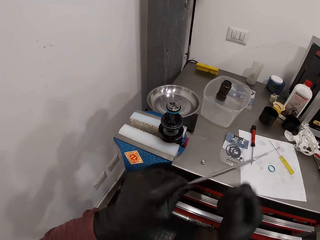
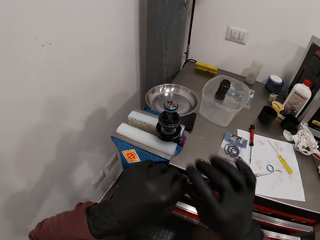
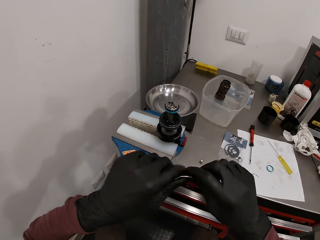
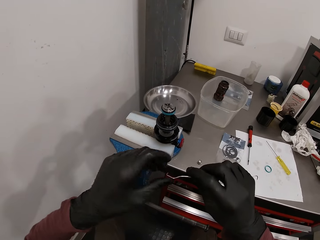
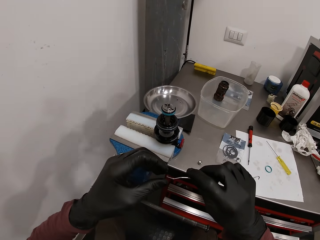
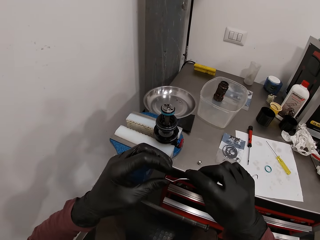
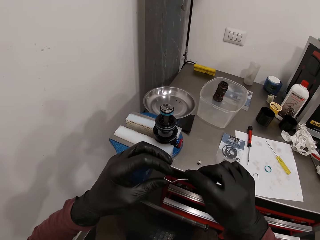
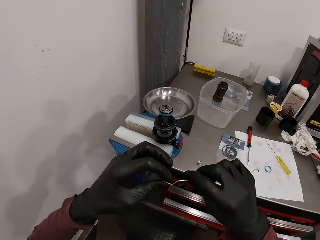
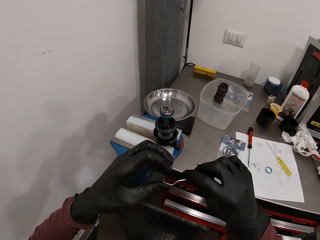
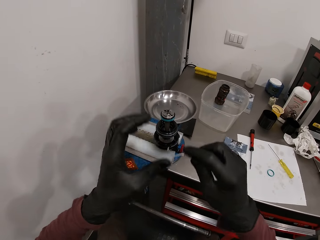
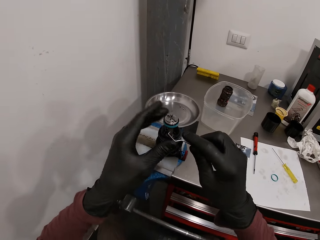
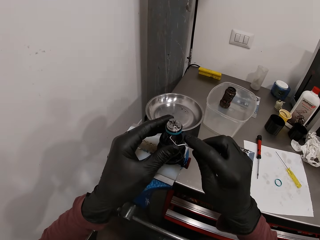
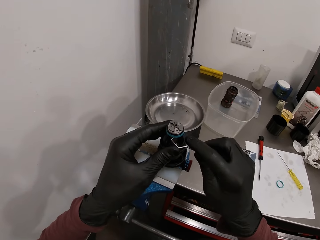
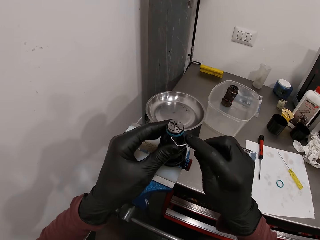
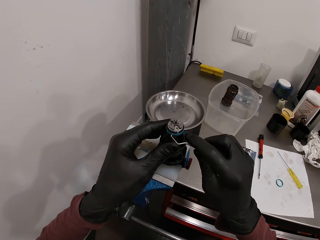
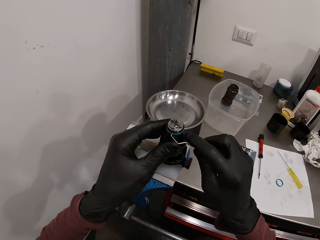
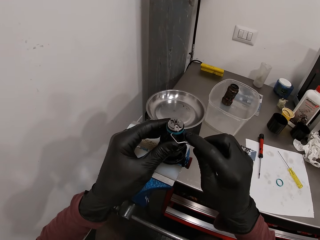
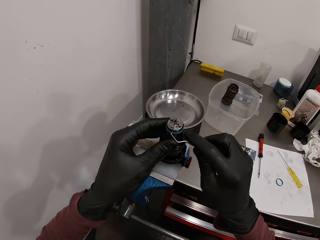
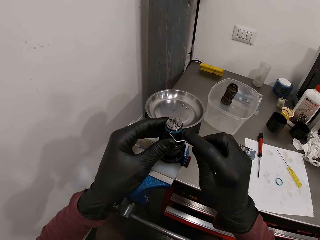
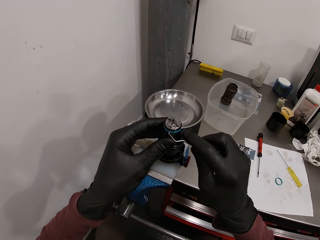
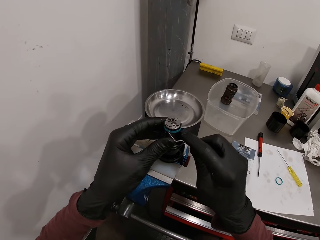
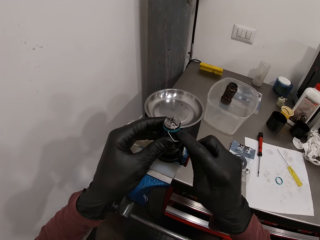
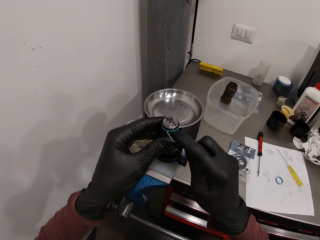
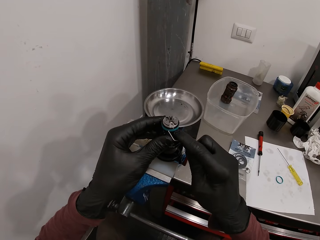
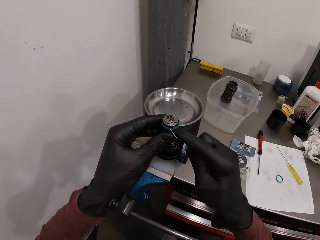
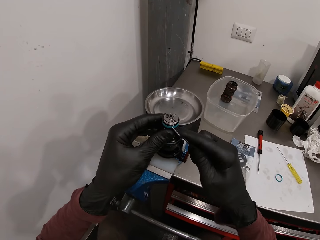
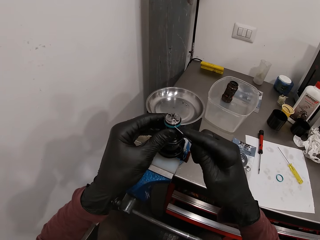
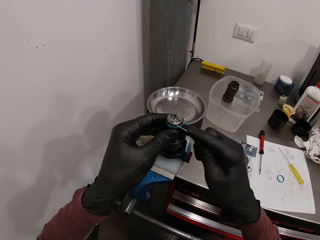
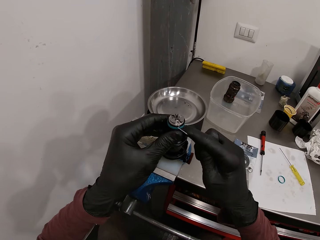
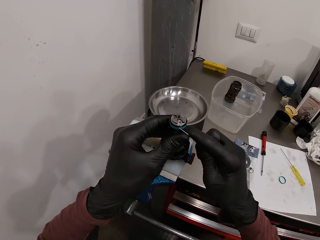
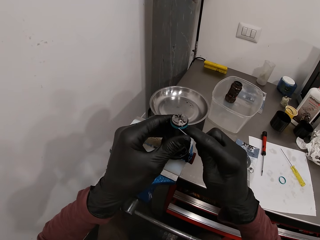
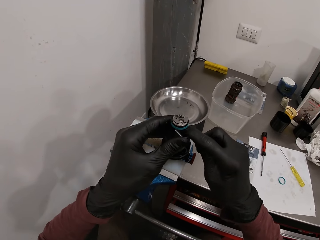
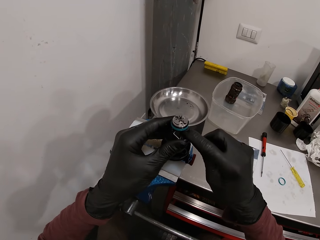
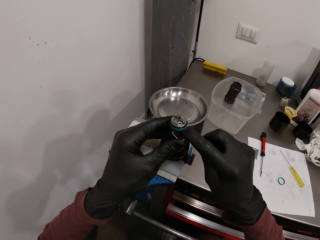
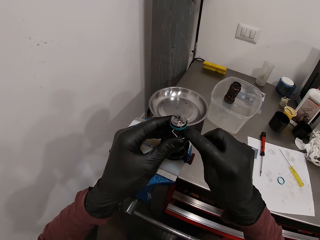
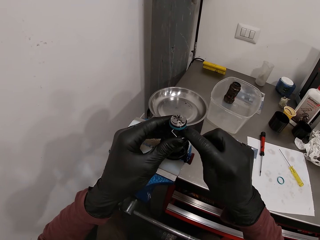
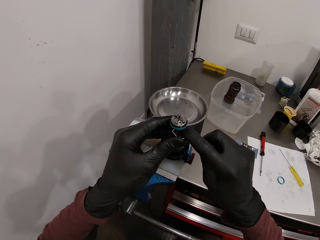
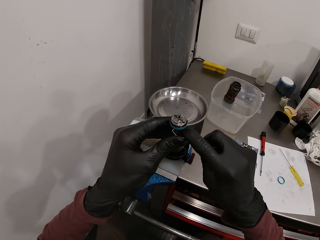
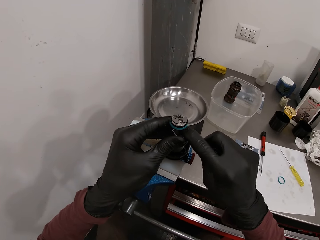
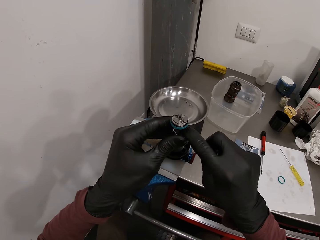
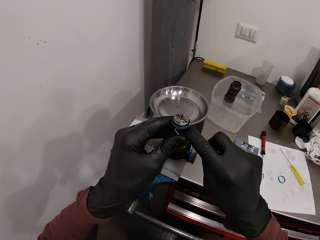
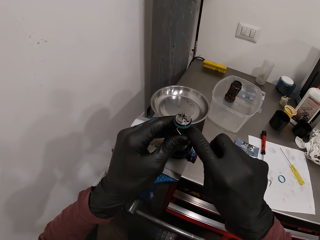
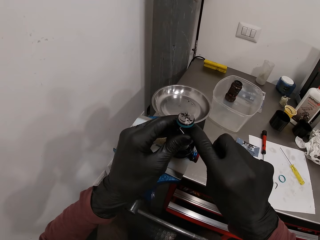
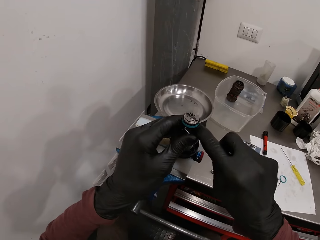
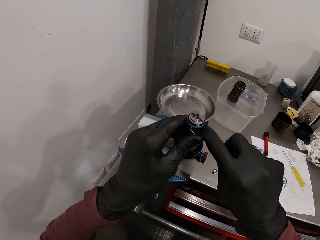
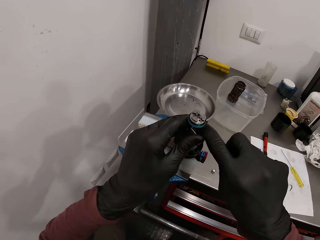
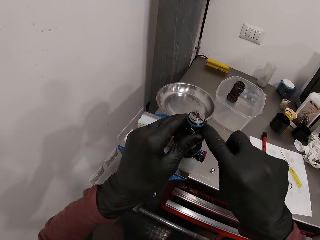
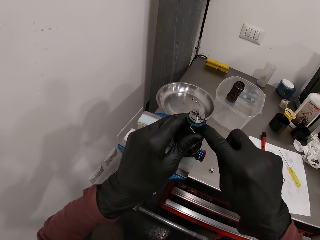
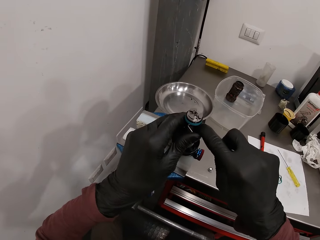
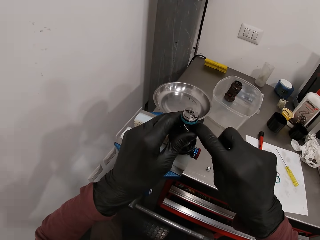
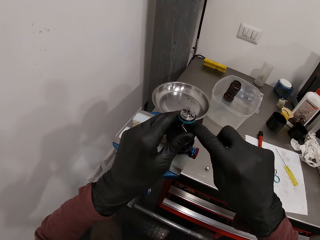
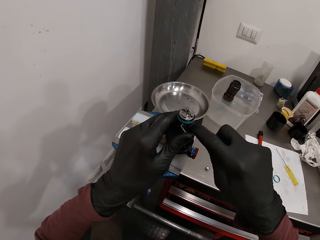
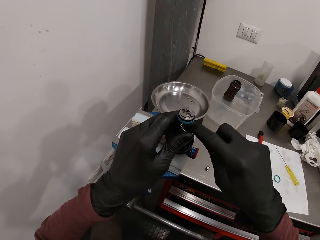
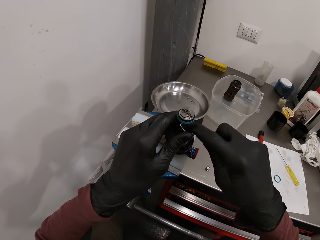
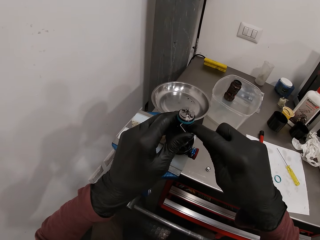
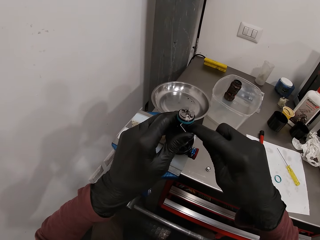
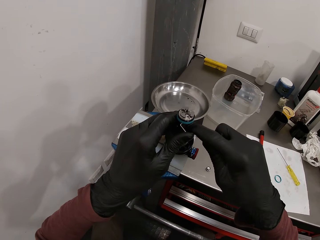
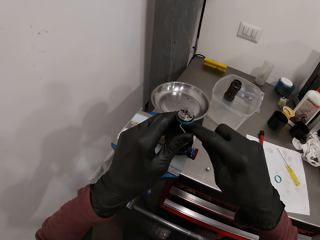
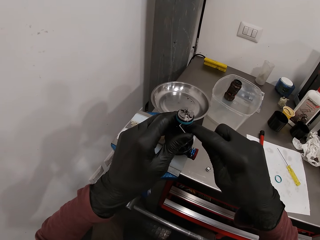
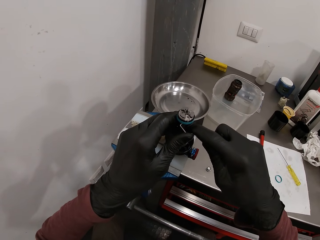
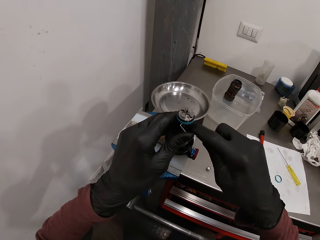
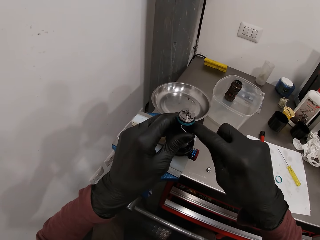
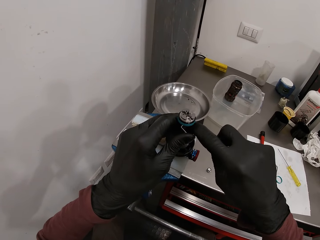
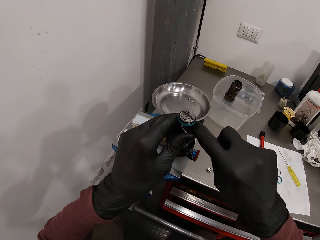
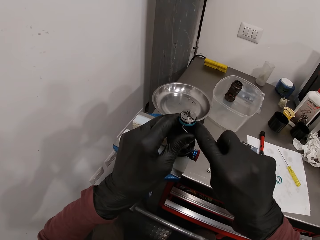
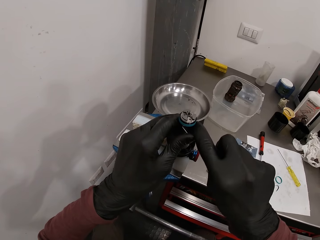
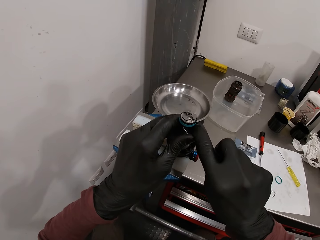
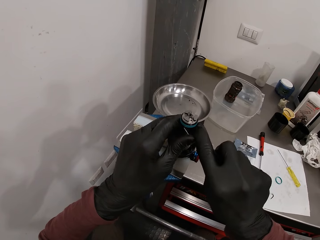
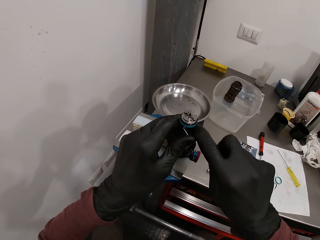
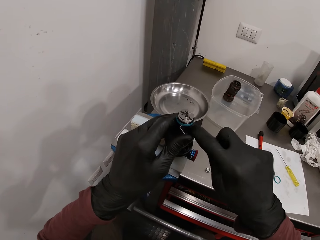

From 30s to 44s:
The camera wearer turns the valve remover. He looks at the valve remover. He detaches a rubber seal attached to the bench vice with the seal picker in his right hand. He puts the valve remover in the base valve. He removes the base valve in the metal.

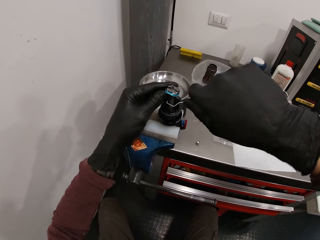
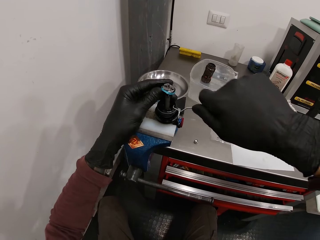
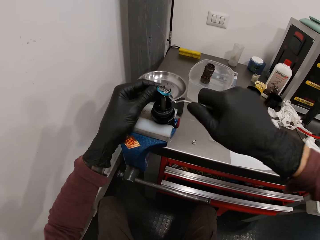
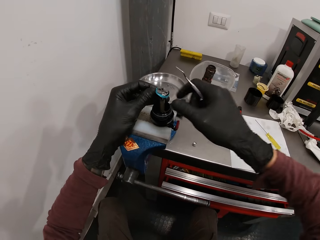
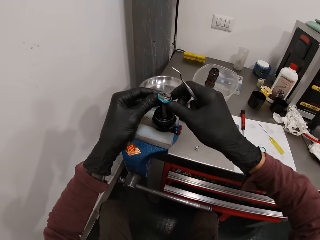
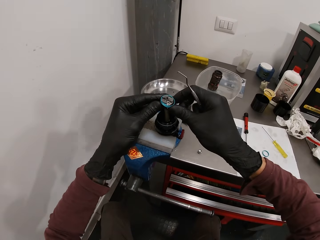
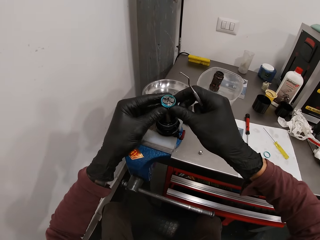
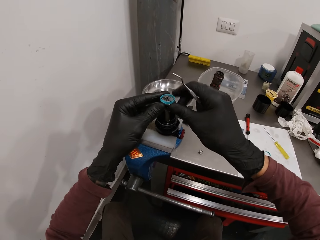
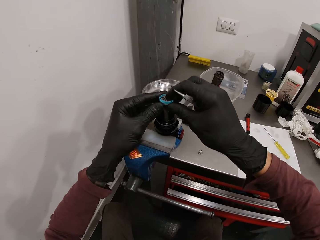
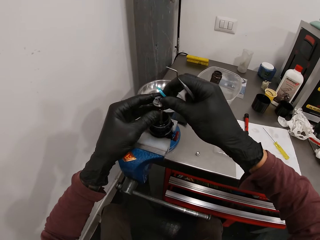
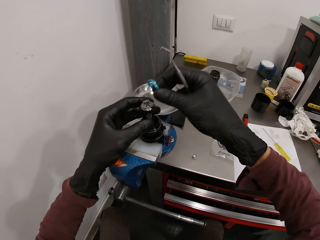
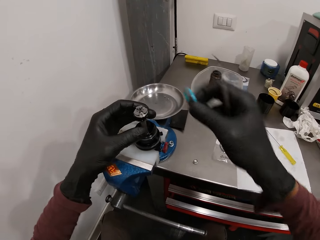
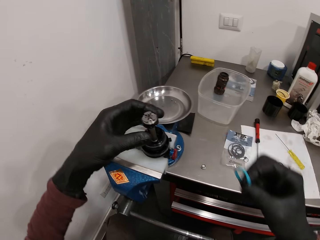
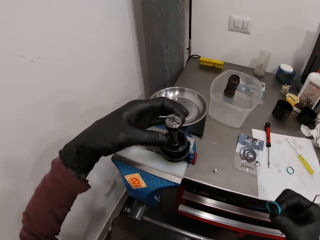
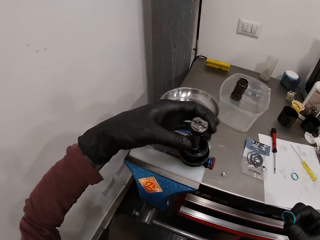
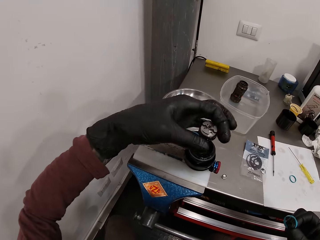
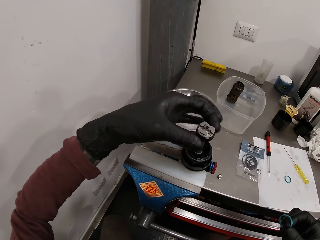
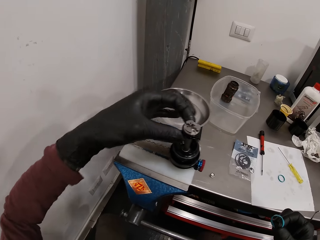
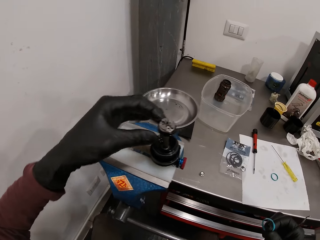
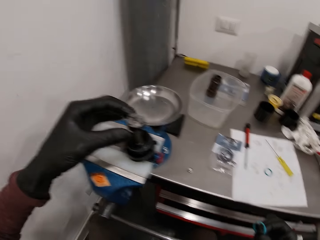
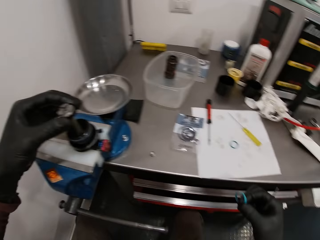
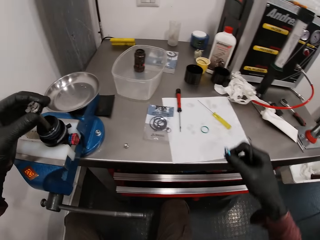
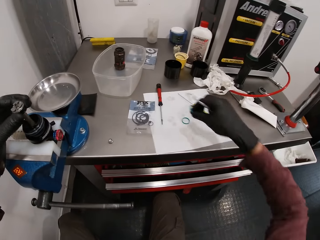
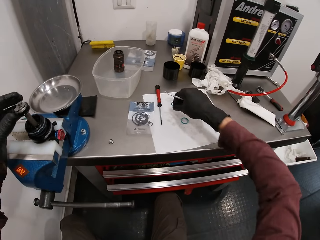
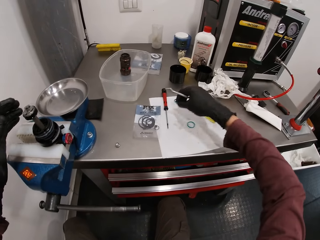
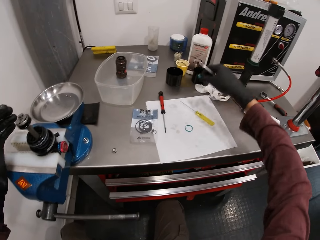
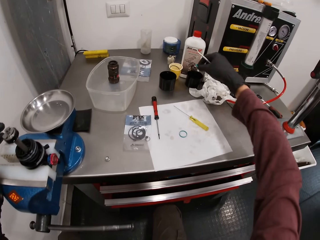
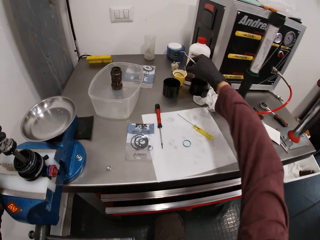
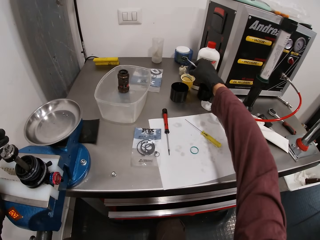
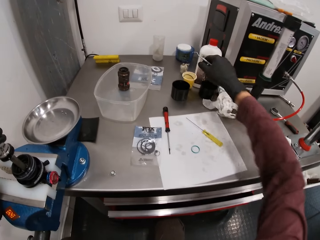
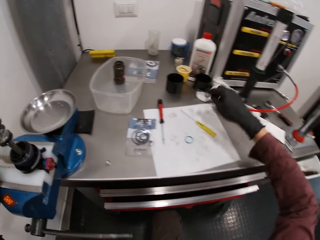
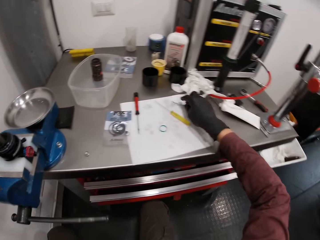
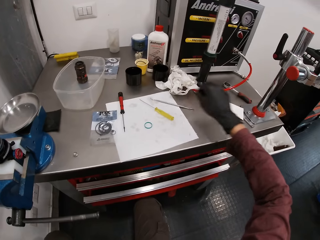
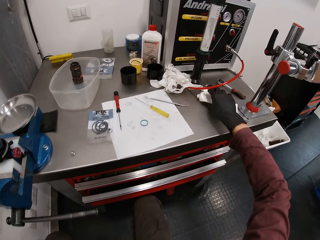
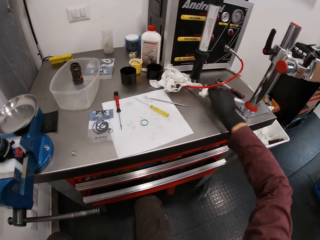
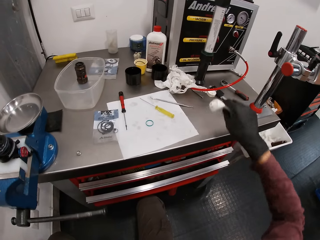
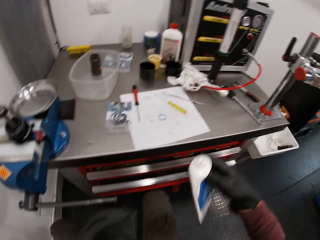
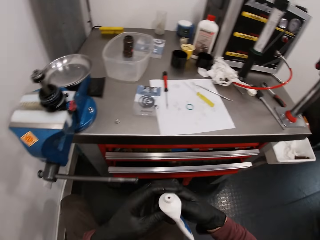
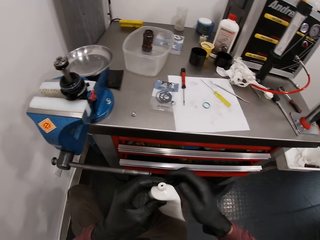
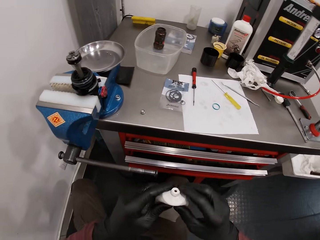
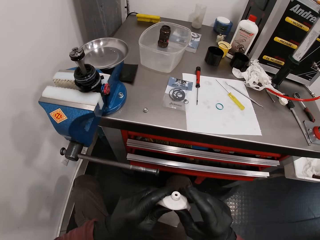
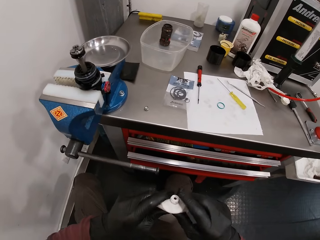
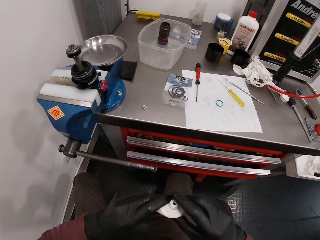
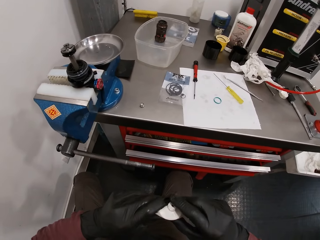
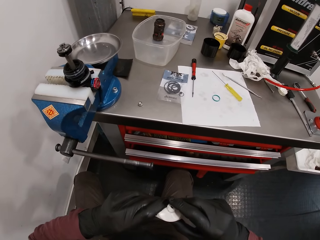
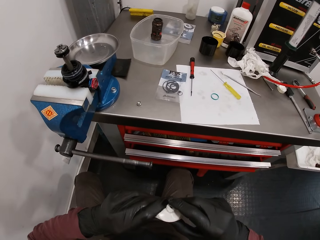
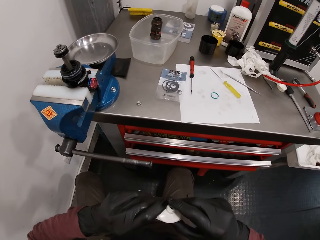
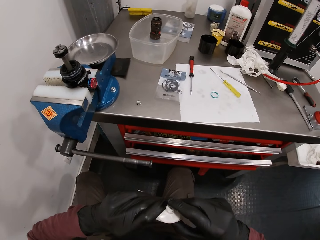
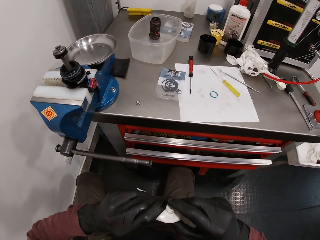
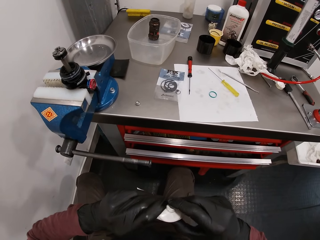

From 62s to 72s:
The camera wearer removes the rubber seal or base valve from the bench vice with his right hand. He holds the base valve in his hand. He rubs the tip of the bench vice with his left hand. He drops the rubber seal in a container on the countertop. He drops the seal picker in his right hand on the paper on the countertop. He picks up a lubricant tube or air backless tube from the countertop with his right hand. He passes the lubricant tube to his left hand. He takes lubricant from the lubricant tube with his right hand. He squeezes the air backless tube.
